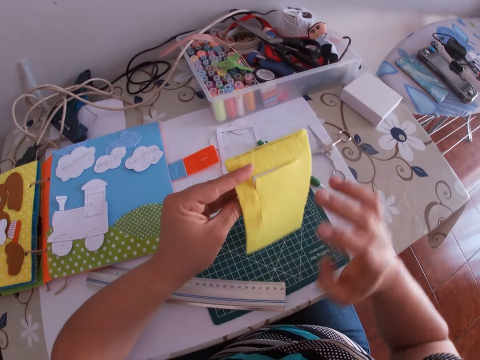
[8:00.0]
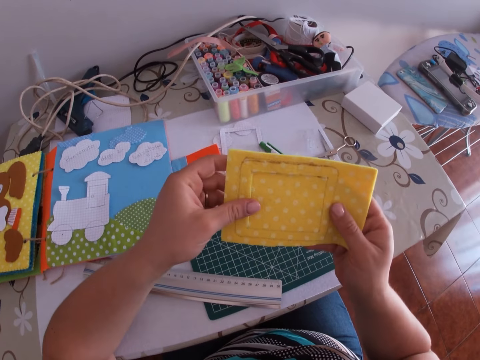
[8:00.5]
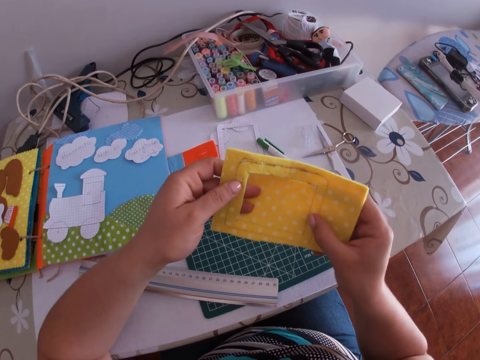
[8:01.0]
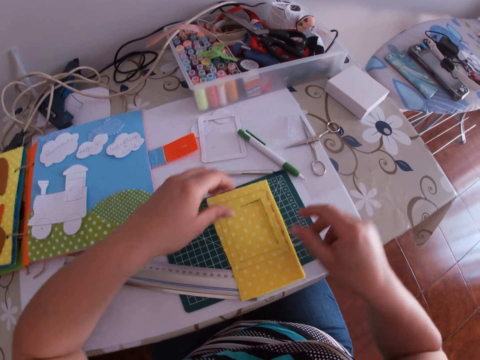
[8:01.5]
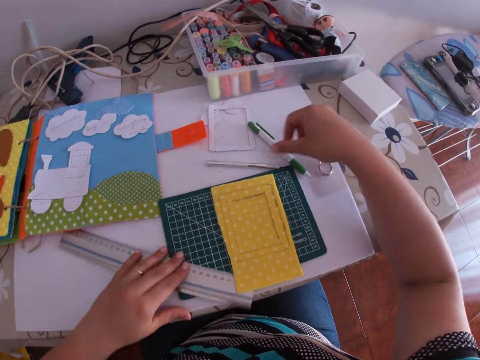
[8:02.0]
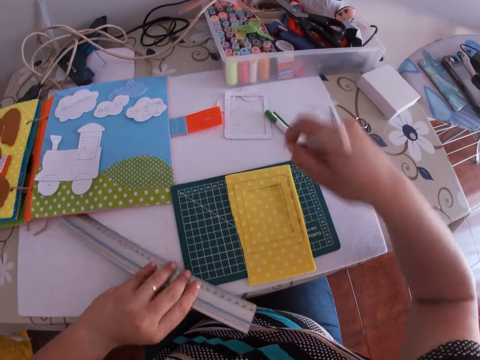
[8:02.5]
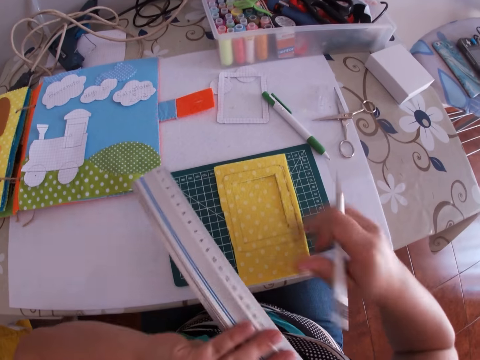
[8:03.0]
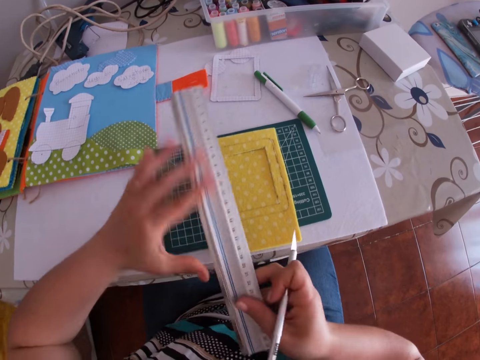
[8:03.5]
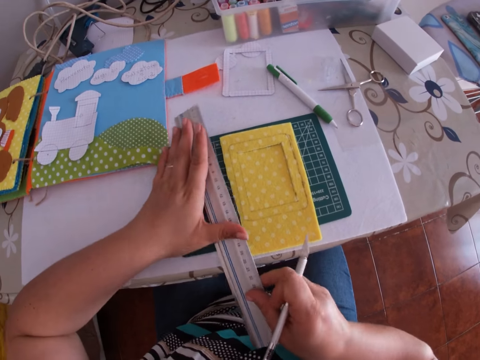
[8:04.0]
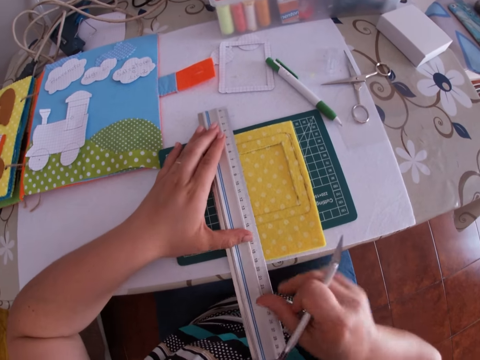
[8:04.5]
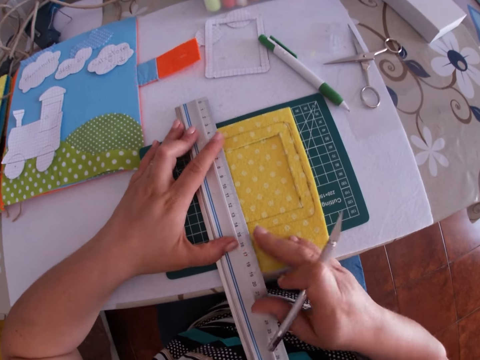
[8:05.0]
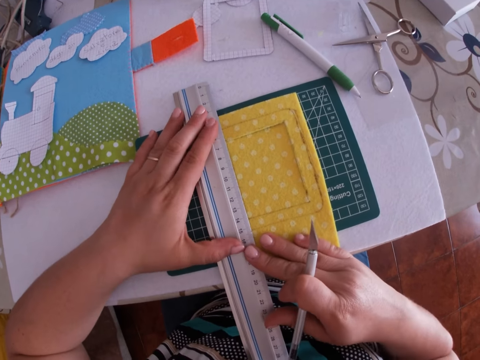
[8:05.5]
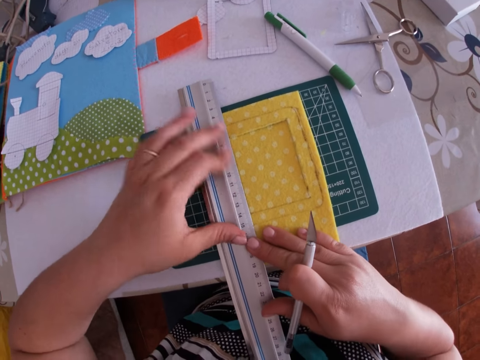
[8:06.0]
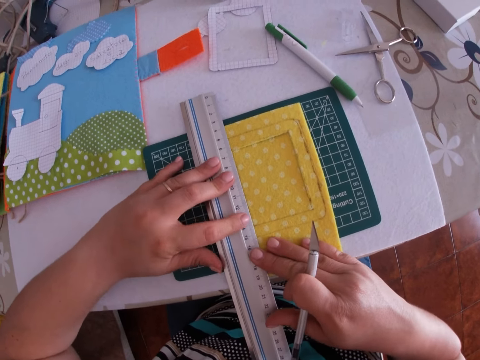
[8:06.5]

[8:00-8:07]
The camera wearer drops the other pair of scissors on the table. They turn the yellow foam sheet. They drop the yellow foam sheet on the cutting pad. They pick the ruler from the table. They pick the crafting knife from the table. They place the ruler on the yellow foam sheet.

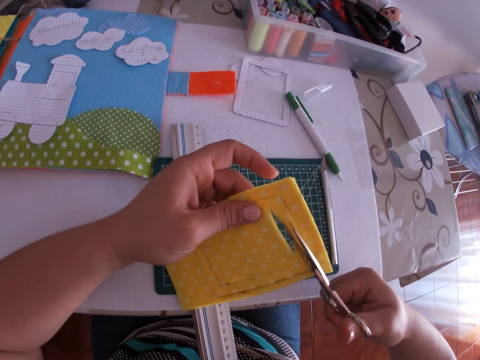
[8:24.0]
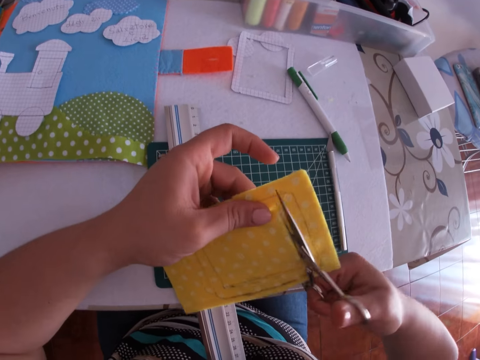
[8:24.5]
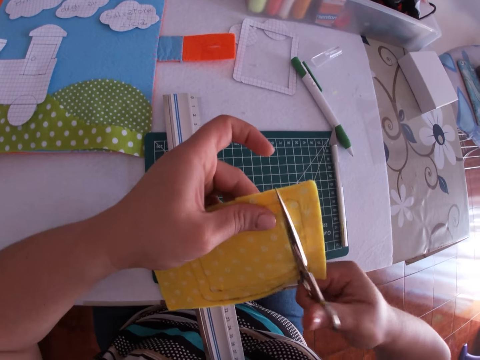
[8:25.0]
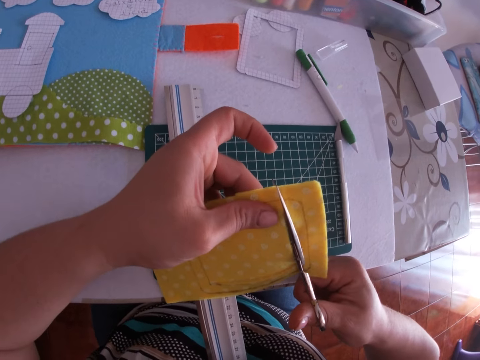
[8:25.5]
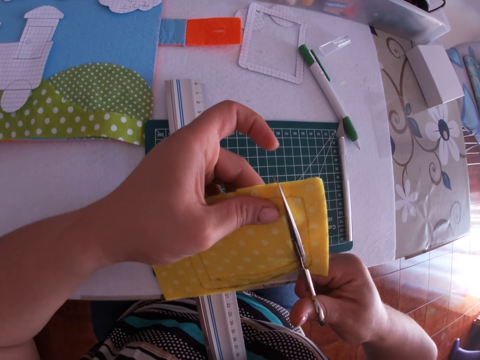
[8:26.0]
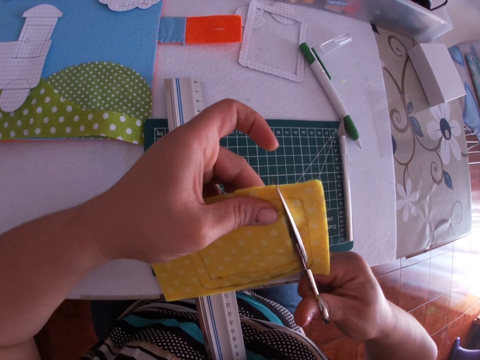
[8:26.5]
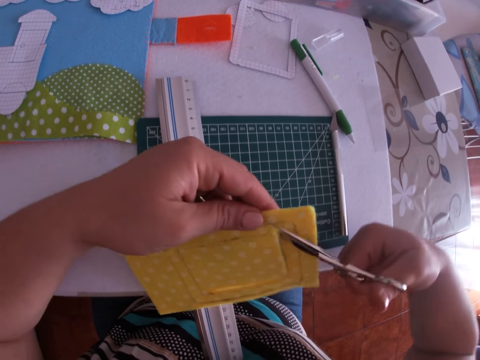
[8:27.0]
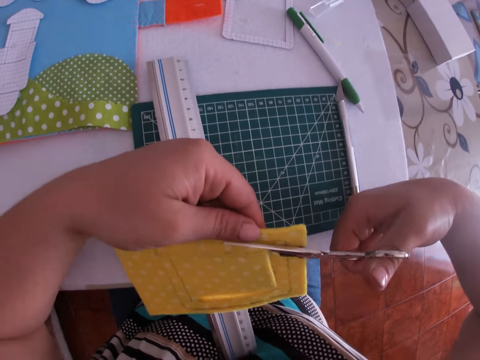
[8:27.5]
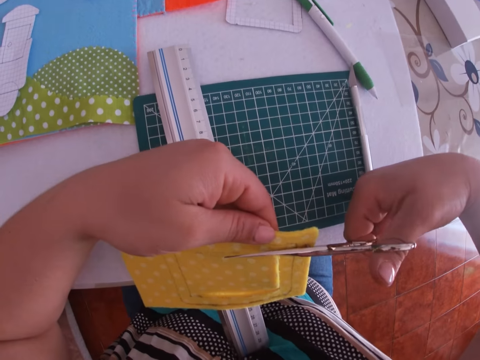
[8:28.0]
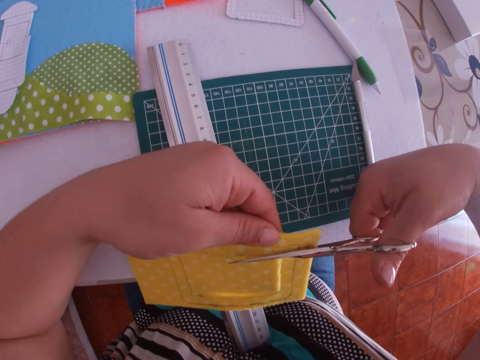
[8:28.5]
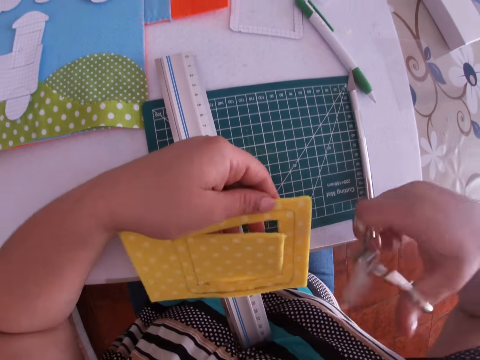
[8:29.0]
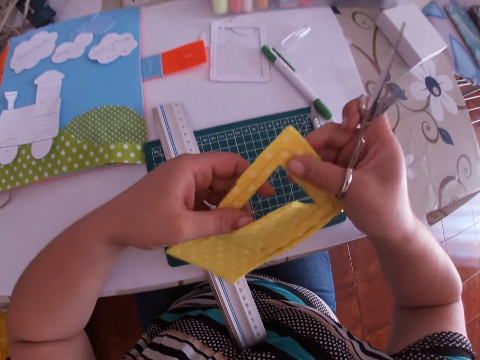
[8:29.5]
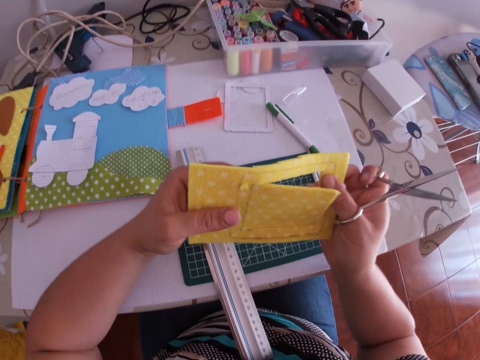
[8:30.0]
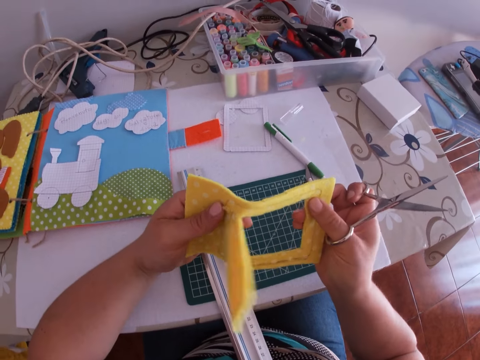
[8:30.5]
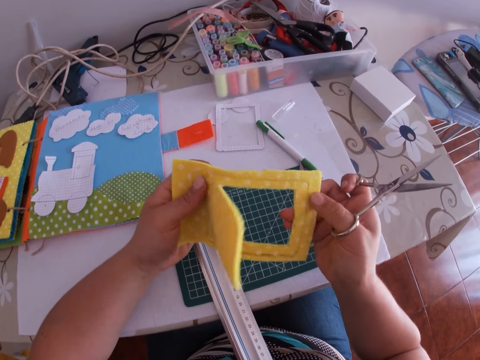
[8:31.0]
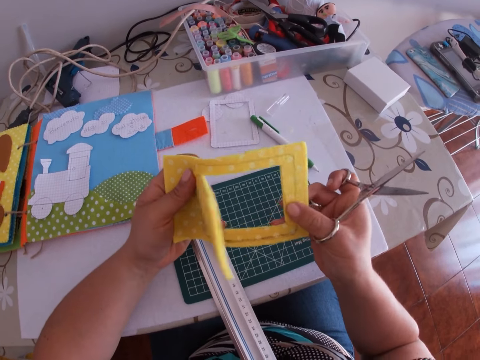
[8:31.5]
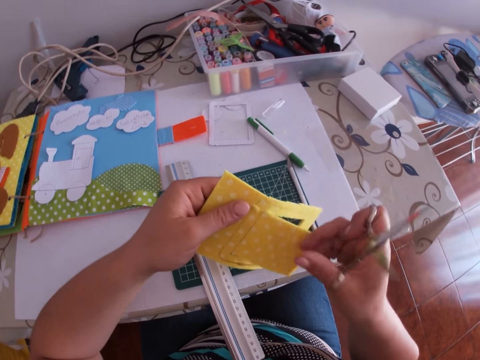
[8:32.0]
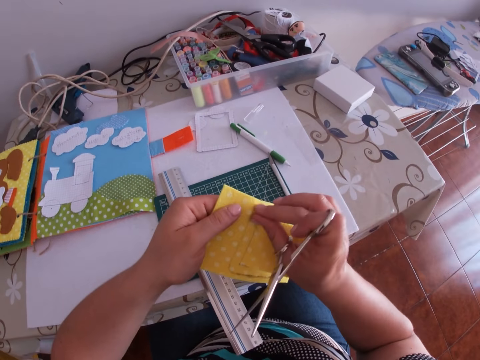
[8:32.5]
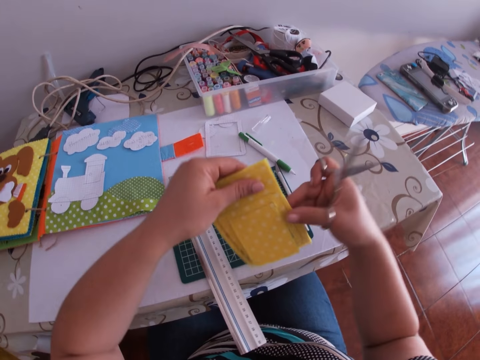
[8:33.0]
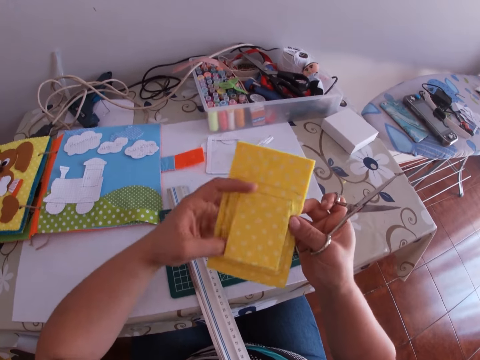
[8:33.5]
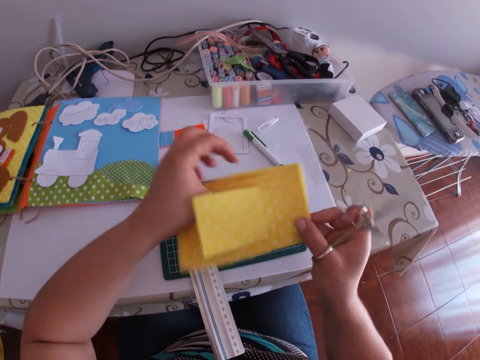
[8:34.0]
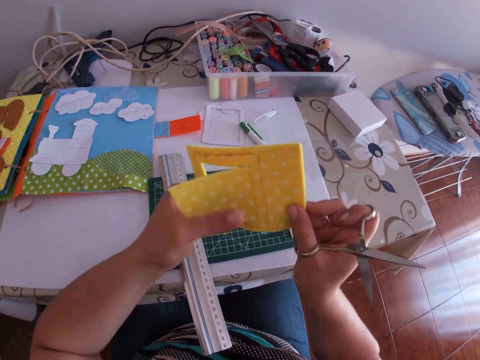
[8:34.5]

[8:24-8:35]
The camera wearer cuts the yellow foam from the table with the other pair of scissors. They turn the yellow foam sheet.

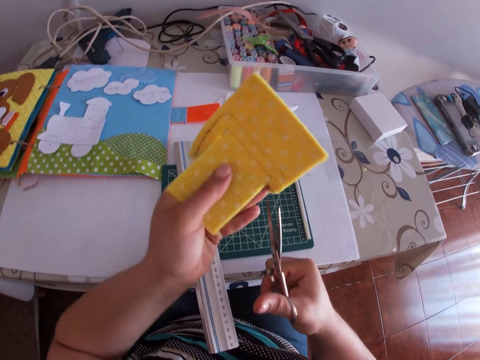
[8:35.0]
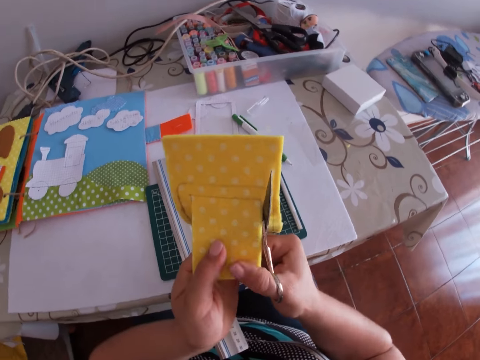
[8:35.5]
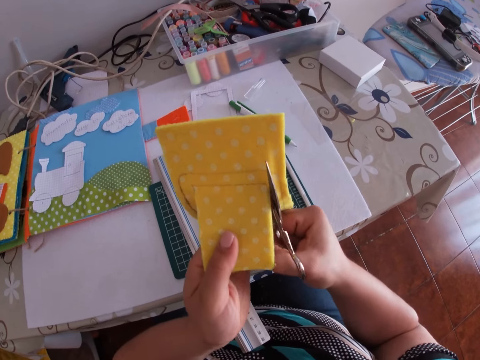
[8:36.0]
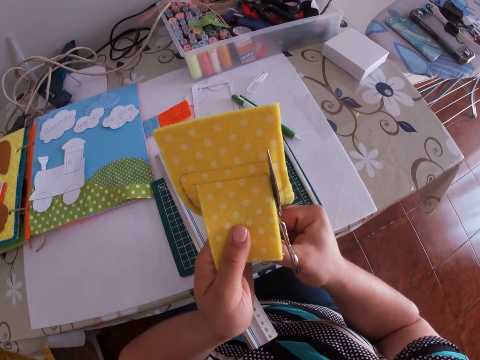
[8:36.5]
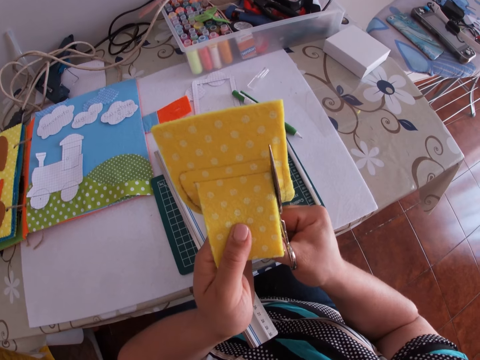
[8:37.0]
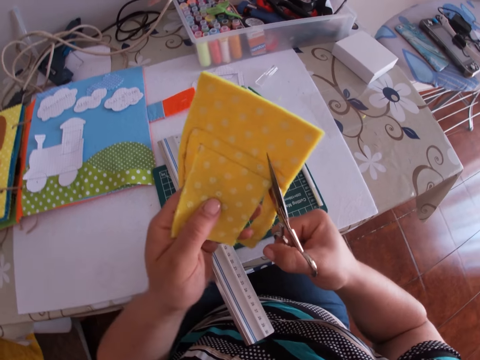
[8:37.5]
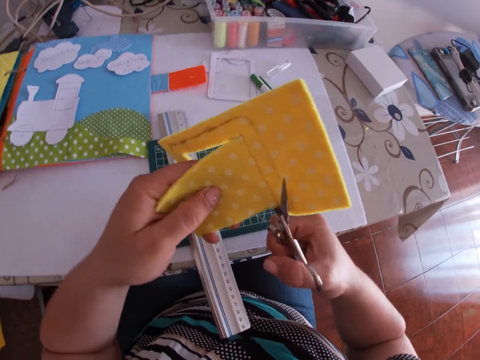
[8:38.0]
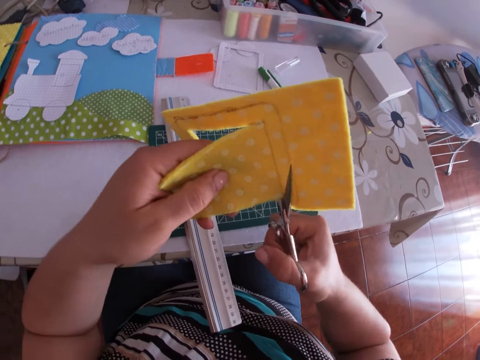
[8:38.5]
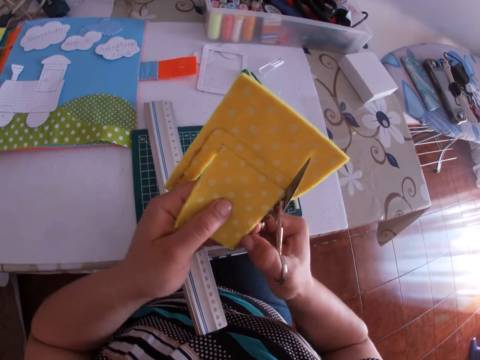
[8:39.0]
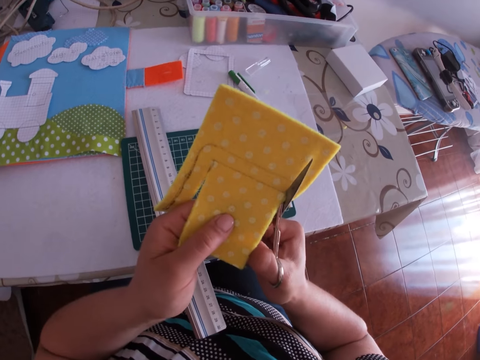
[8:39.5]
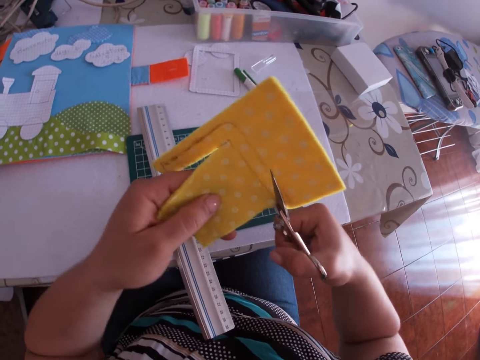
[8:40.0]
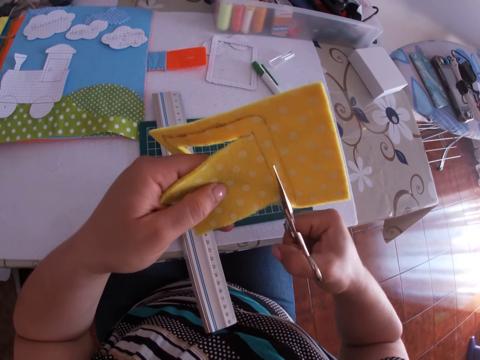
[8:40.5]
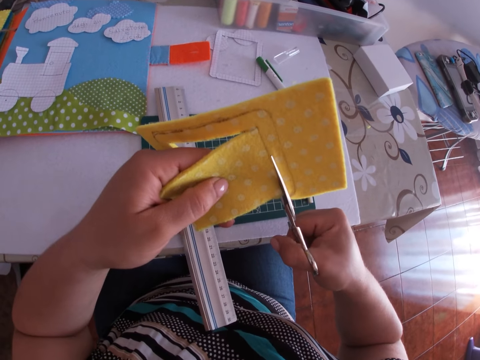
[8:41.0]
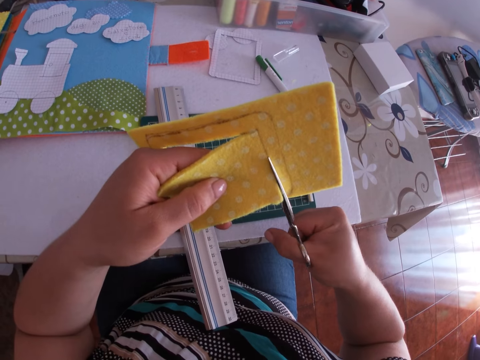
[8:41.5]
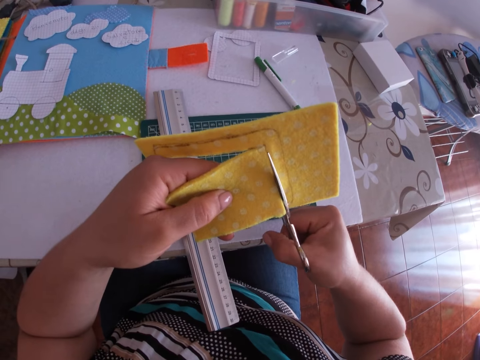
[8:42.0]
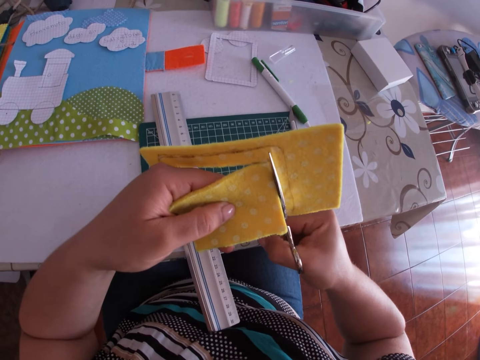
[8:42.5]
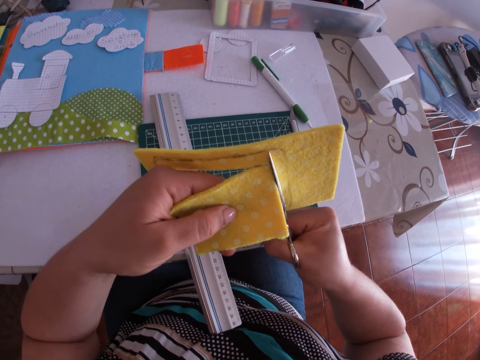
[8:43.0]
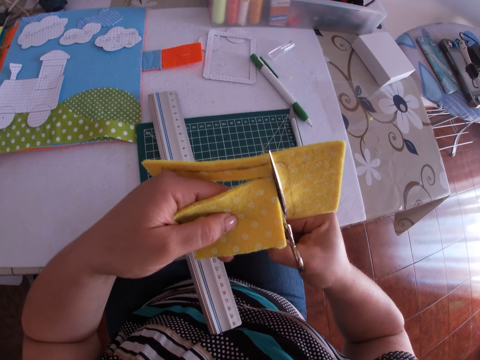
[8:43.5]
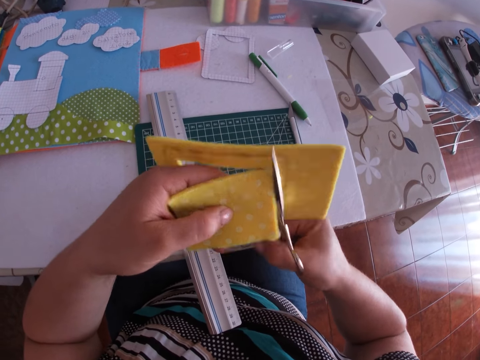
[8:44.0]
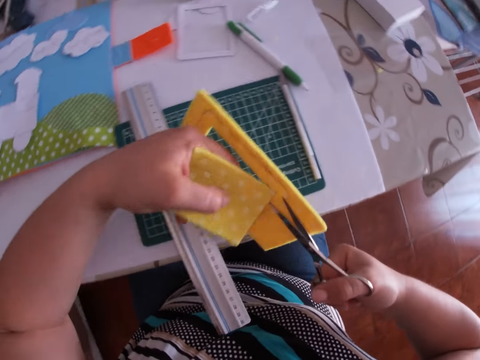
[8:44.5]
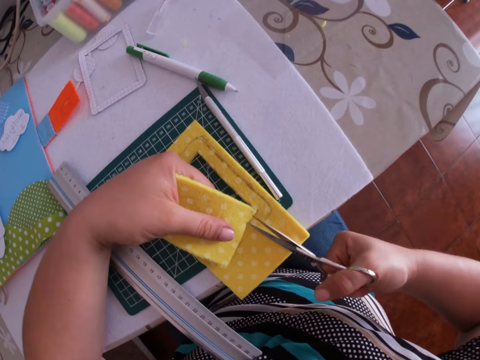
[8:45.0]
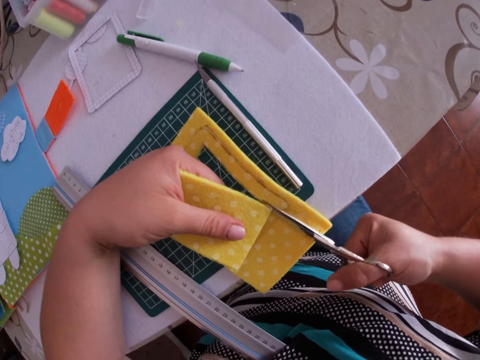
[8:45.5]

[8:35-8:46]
The camera wearer cuts the yellow foam from the table with the other pair of scissors.
